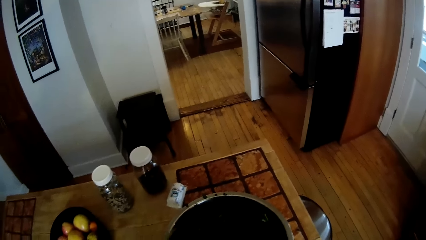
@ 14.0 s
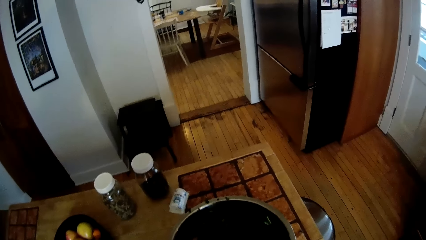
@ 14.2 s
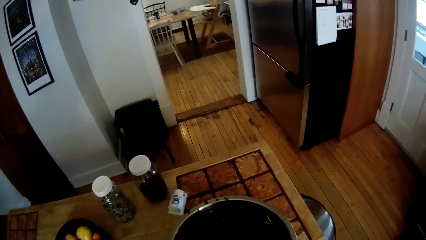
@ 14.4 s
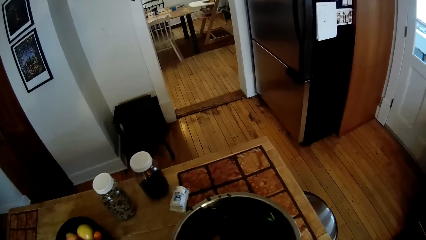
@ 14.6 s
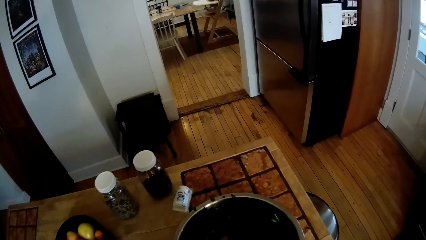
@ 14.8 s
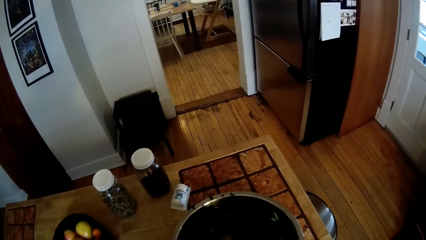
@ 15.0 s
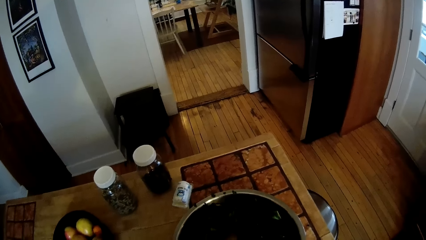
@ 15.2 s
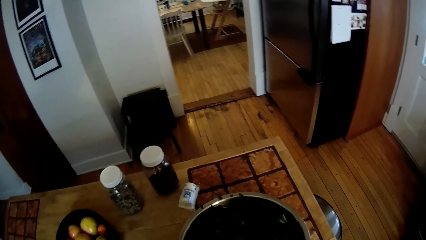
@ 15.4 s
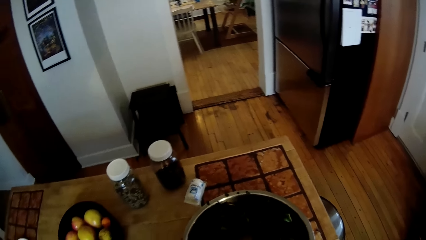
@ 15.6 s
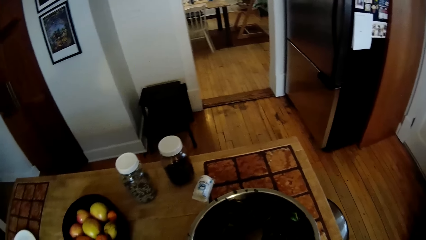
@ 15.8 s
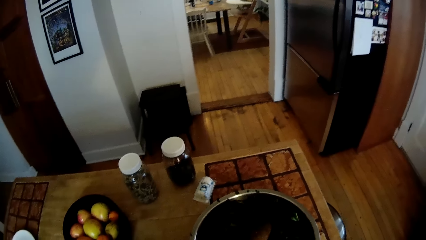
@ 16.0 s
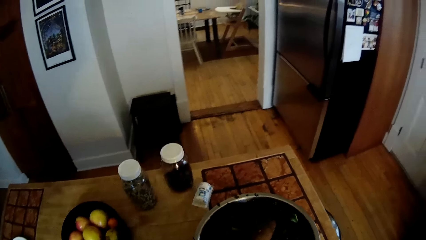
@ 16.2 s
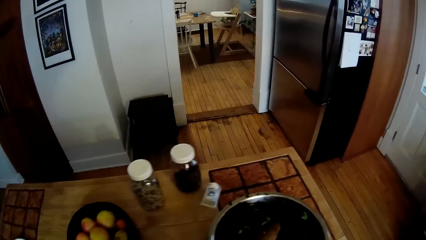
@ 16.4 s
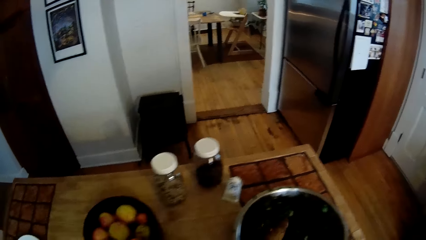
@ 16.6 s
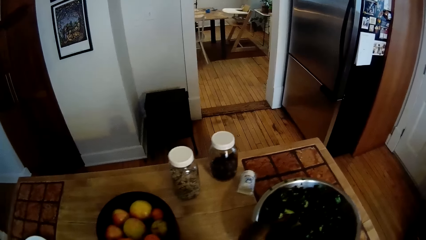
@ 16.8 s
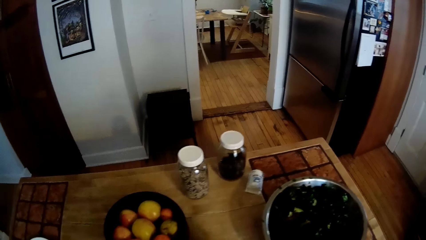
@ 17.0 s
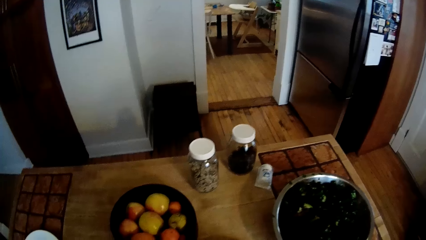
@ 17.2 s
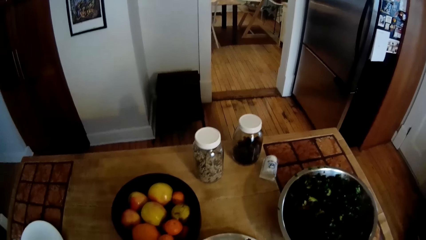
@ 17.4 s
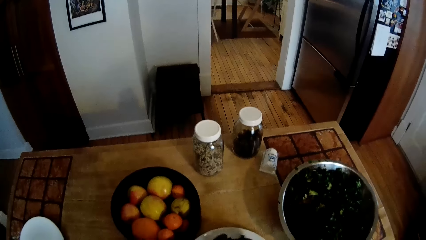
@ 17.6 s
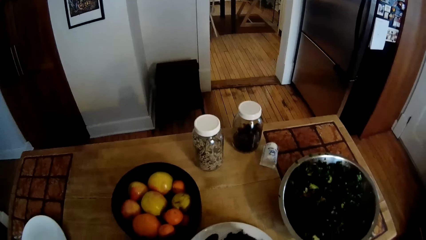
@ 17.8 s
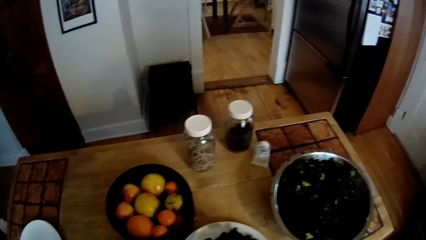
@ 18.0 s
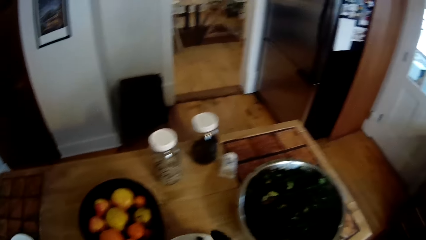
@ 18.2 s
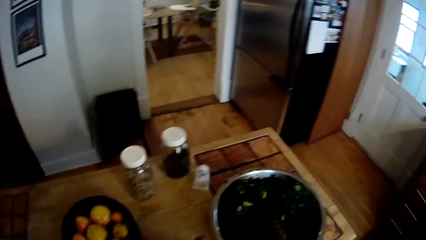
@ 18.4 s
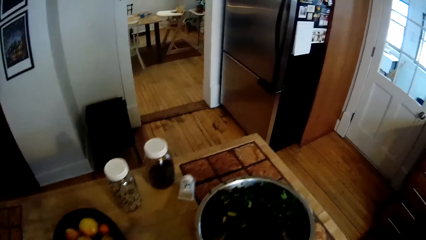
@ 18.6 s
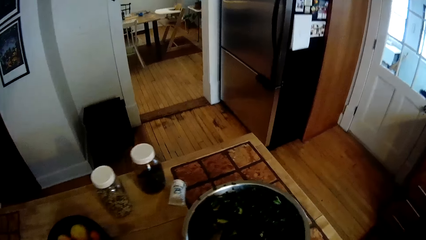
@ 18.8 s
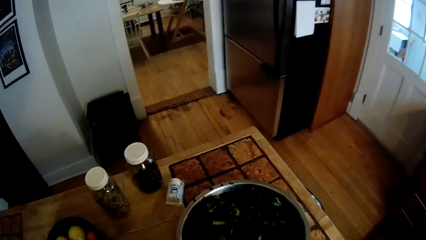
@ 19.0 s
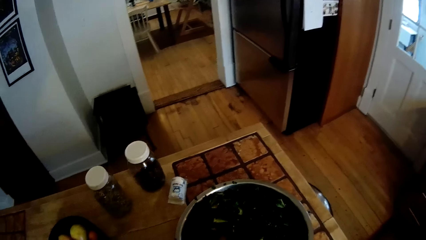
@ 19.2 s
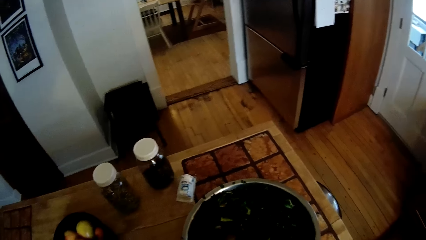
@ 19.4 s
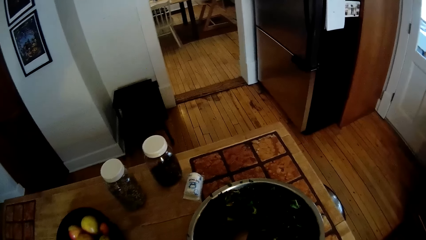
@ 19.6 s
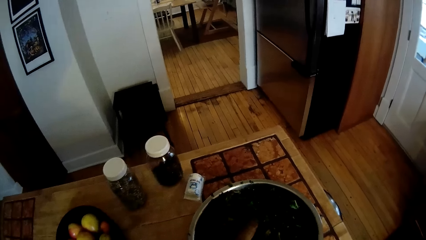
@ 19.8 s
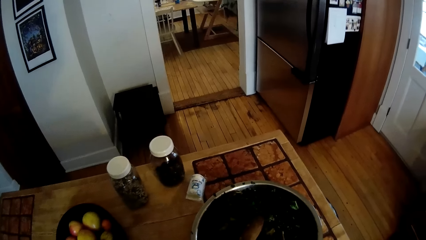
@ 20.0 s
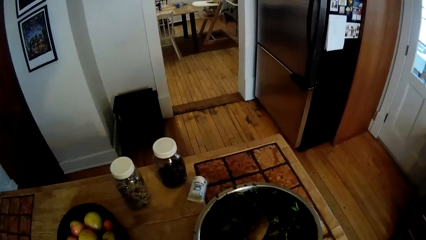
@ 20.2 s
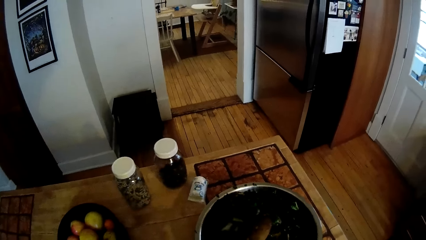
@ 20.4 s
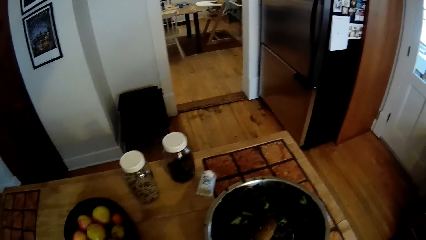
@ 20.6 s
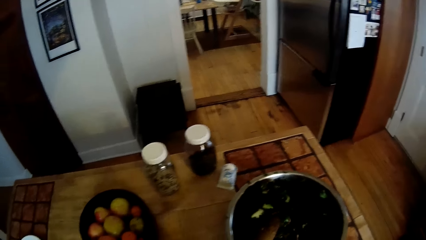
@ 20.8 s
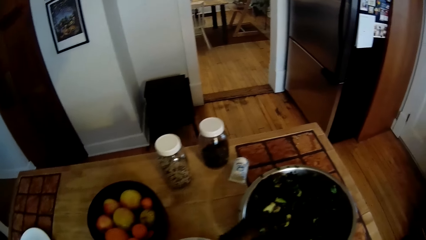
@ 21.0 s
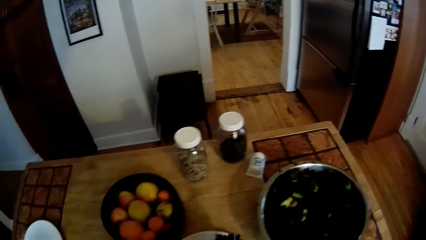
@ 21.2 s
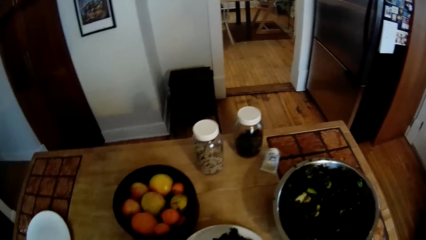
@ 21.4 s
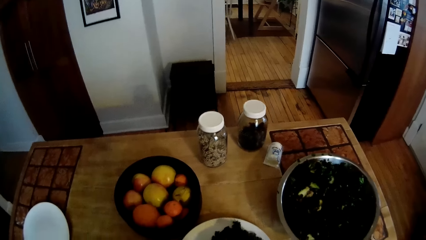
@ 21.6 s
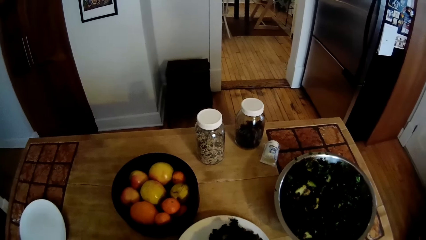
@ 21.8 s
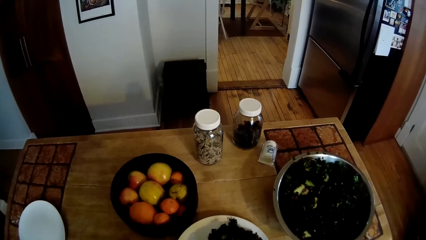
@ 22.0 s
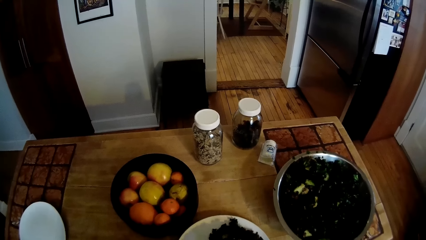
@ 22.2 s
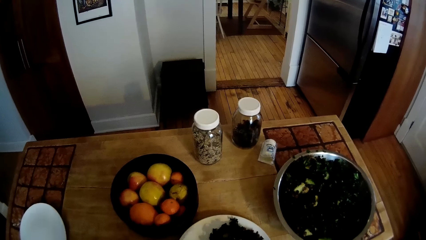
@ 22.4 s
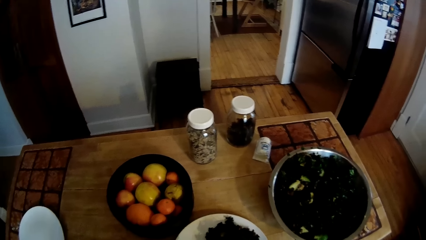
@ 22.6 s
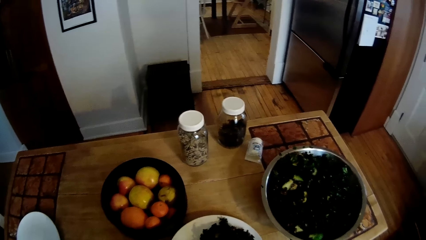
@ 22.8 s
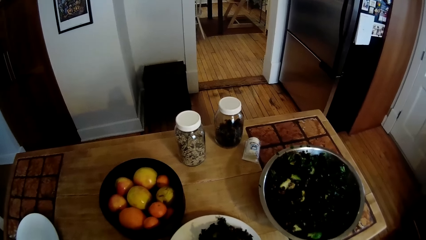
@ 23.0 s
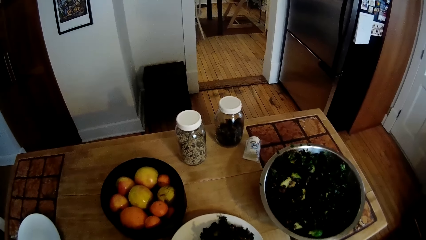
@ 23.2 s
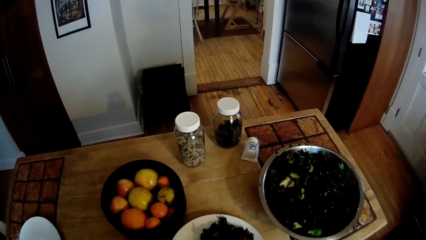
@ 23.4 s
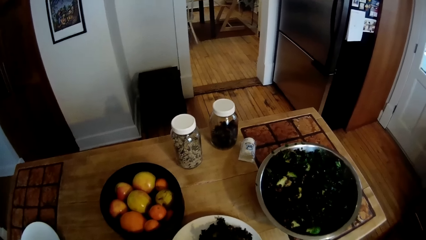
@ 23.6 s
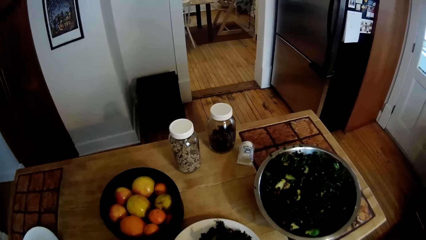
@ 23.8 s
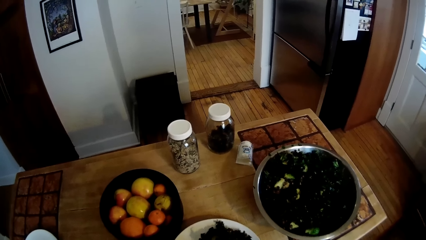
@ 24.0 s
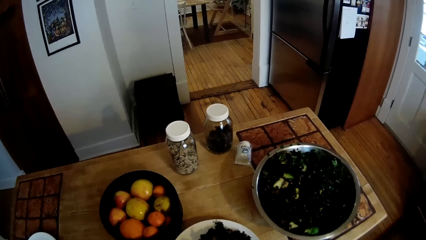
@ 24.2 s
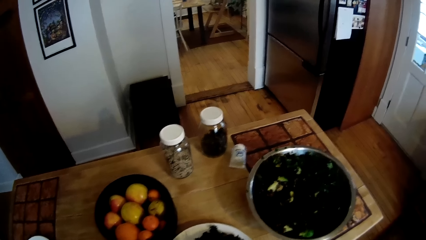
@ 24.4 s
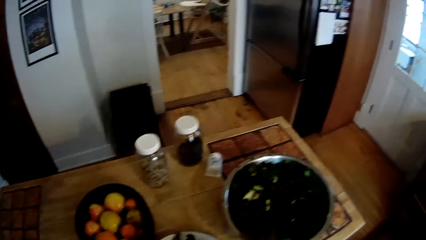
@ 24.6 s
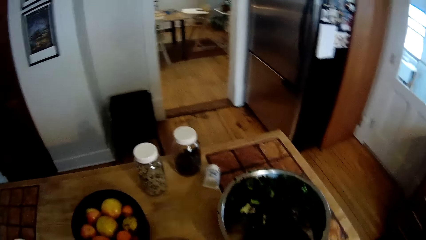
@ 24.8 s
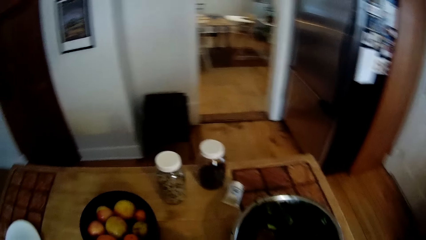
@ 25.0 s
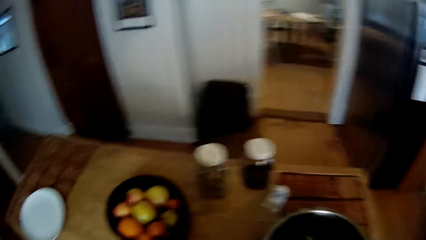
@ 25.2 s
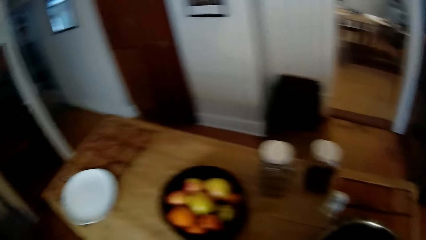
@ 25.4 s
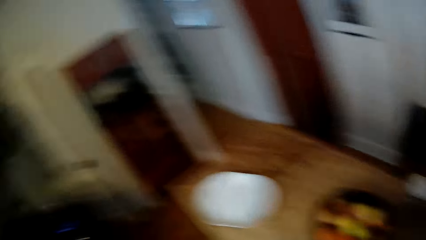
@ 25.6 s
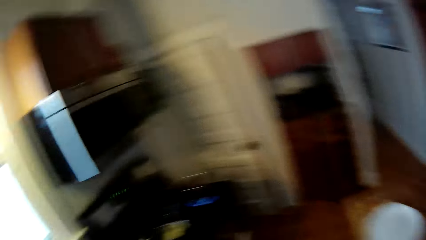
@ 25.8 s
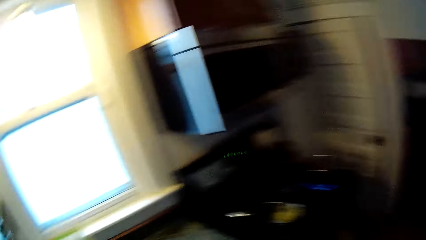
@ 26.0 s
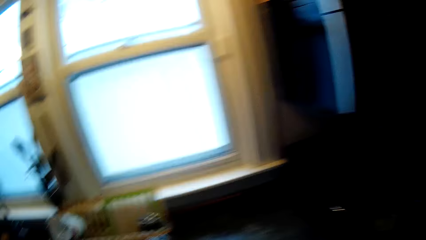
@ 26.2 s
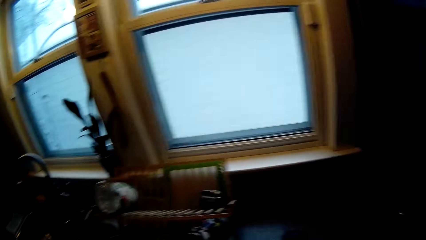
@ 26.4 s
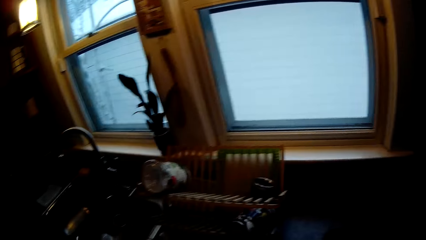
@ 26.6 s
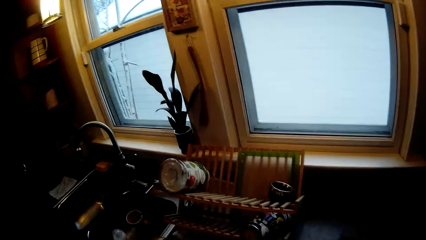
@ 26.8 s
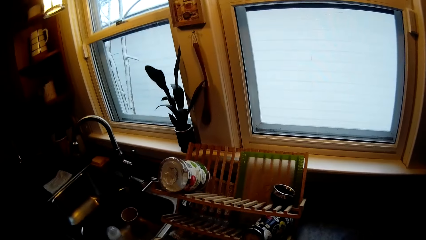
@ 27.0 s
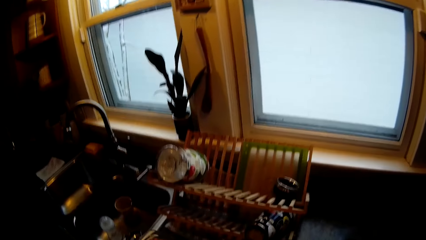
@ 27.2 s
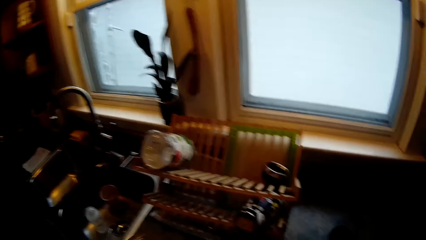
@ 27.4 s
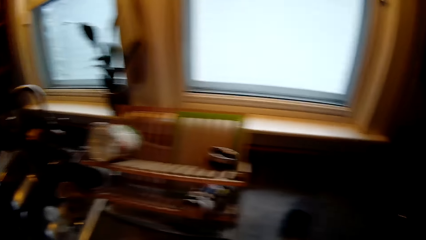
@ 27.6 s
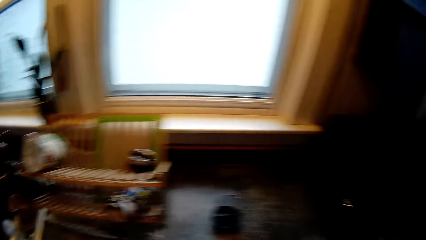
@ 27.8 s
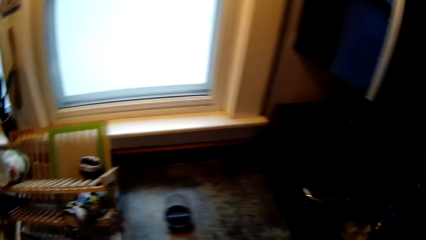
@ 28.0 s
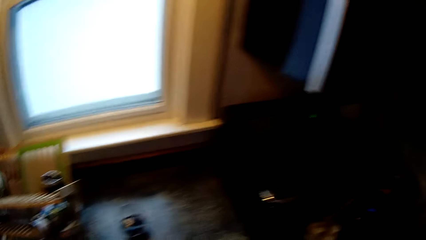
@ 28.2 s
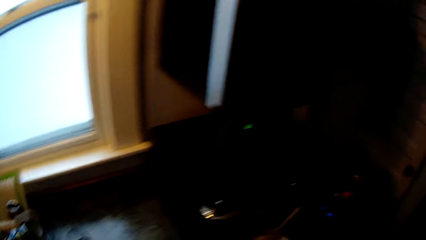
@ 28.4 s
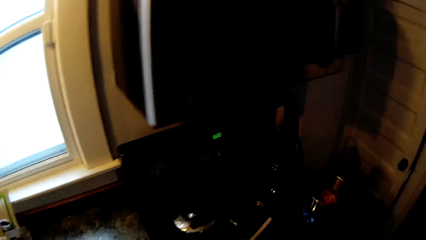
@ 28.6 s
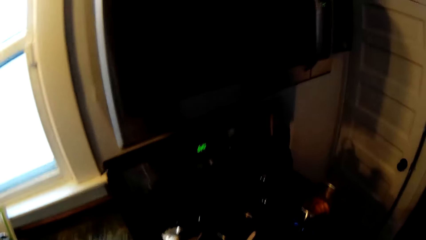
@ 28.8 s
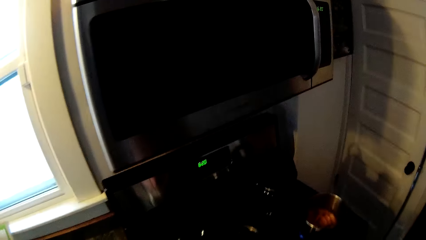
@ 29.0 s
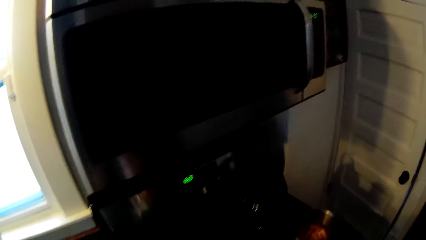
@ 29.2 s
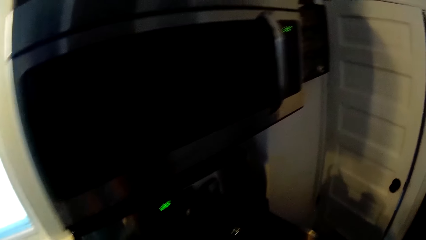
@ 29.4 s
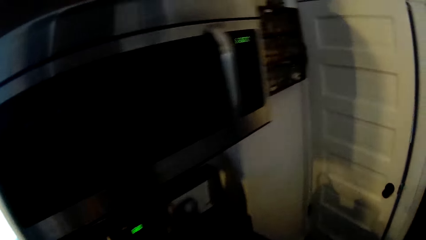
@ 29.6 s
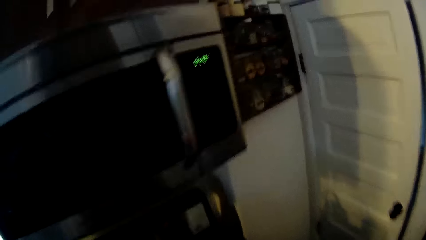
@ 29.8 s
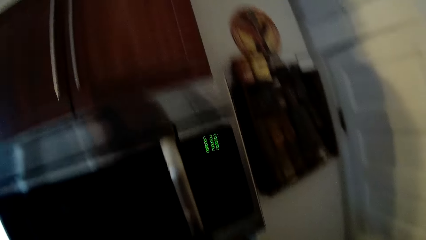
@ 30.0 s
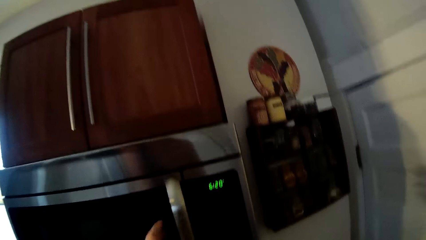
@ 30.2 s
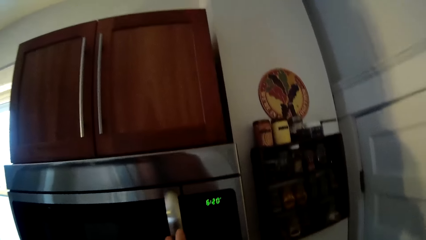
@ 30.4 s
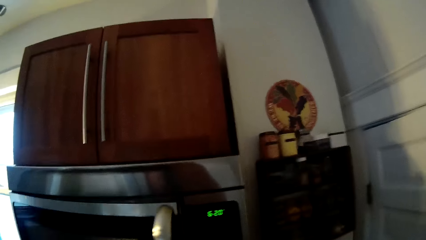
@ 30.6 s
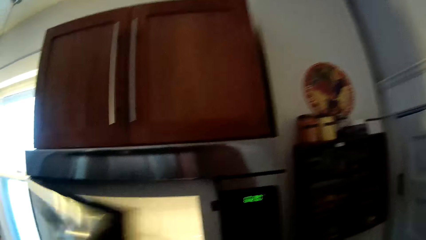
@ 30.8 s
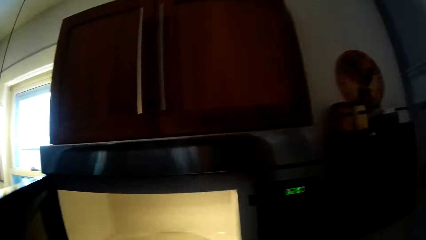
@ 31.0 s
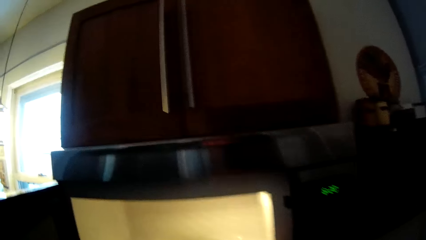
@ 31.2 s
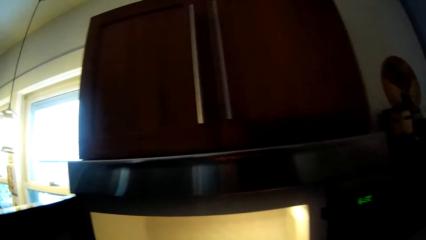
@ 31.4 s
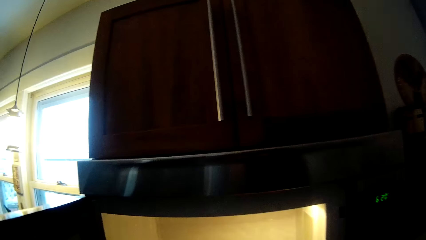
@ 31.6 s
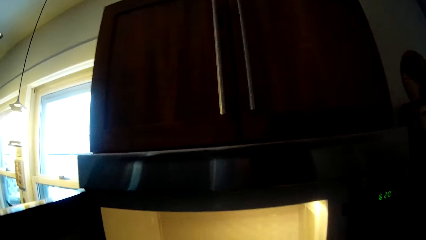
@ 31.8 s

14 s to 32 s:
The camera wearer takes a vegetable from the container on the table with his left hand. He pours the vegetable in his left hand on a plate on the table. He takes a vegetable from the container on the table with his left hand. He stirs the food with a spoon. He pours the vegetable in his left hand on the plate on the table. He looks around the room. He opens a microwave with his left hand.
